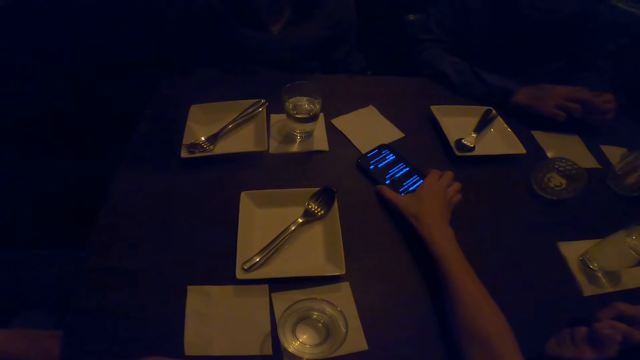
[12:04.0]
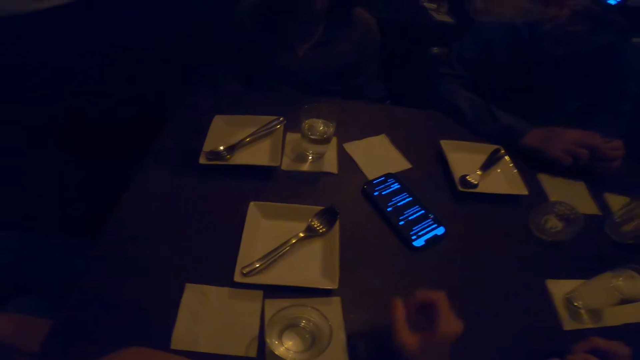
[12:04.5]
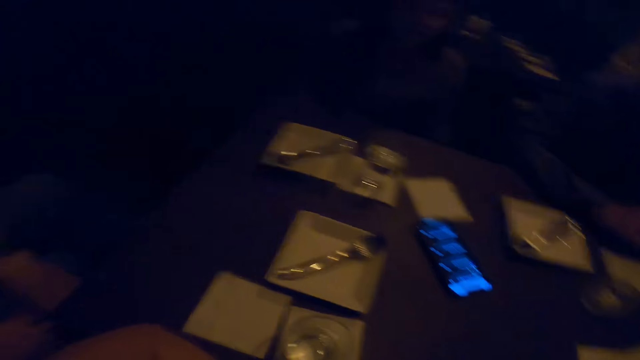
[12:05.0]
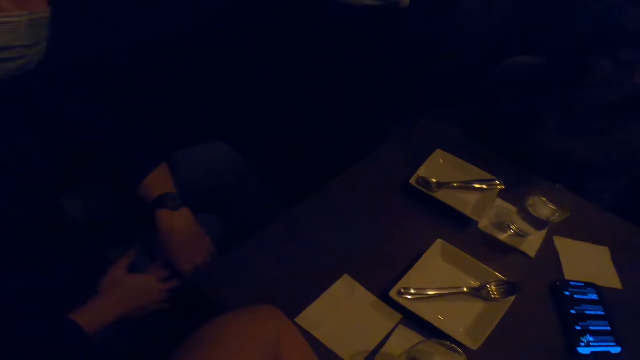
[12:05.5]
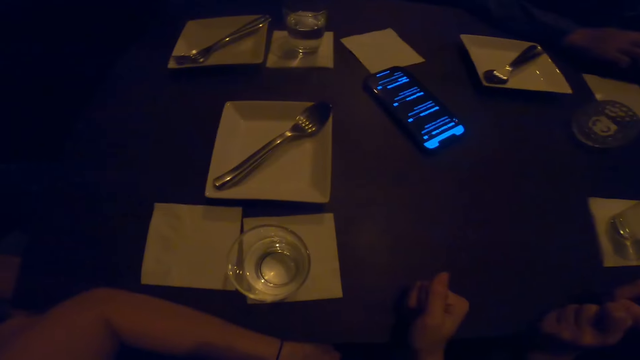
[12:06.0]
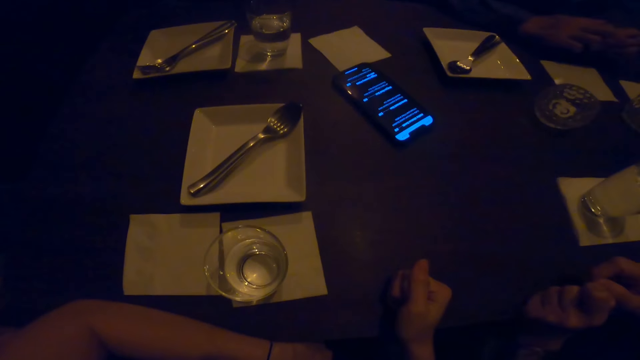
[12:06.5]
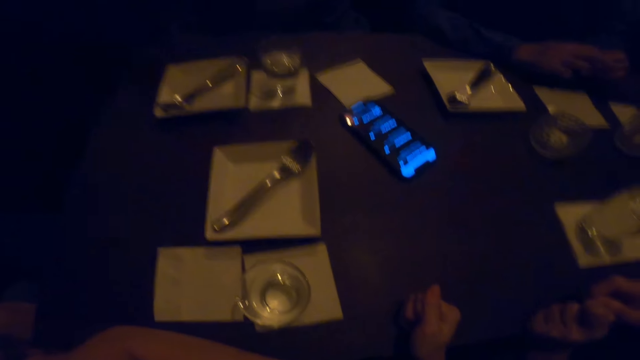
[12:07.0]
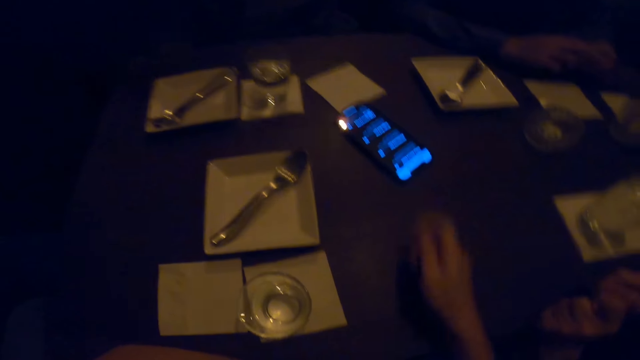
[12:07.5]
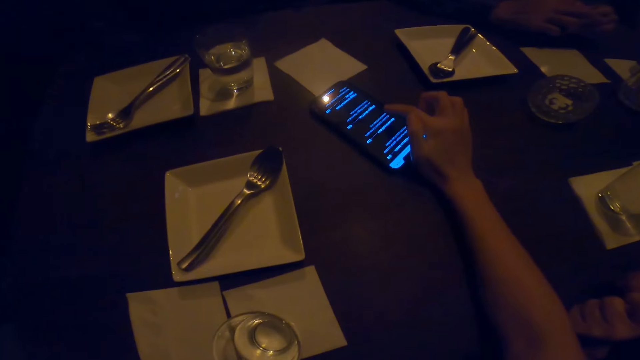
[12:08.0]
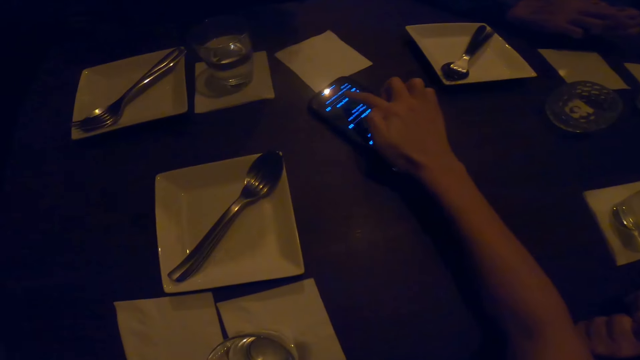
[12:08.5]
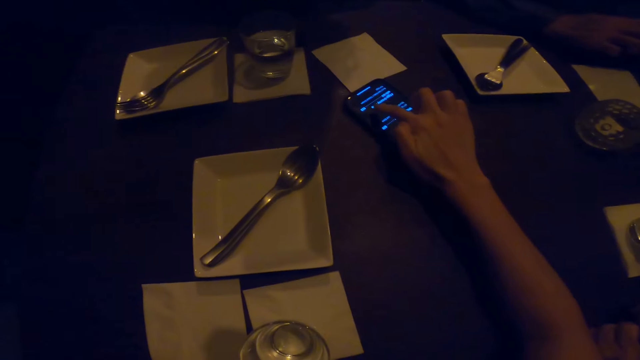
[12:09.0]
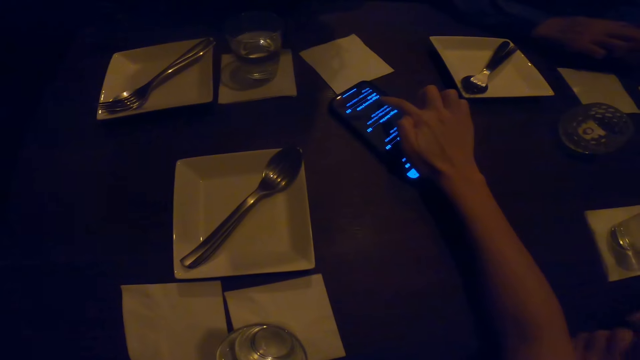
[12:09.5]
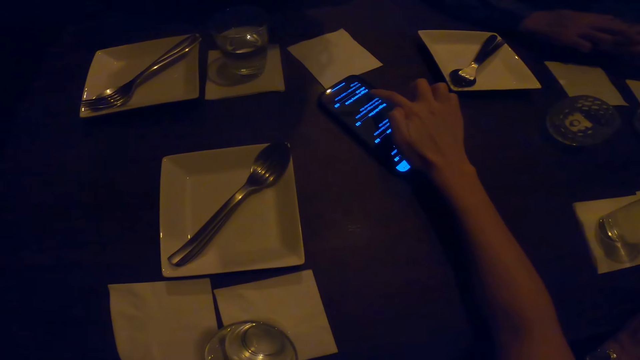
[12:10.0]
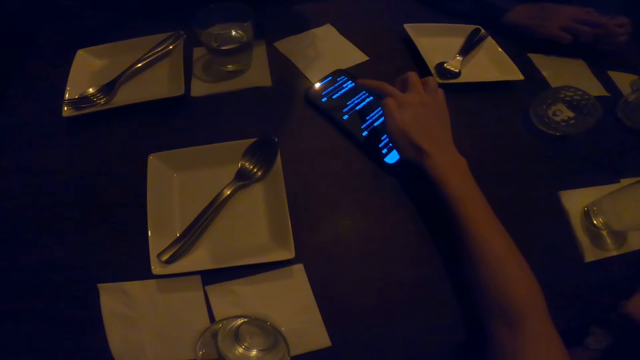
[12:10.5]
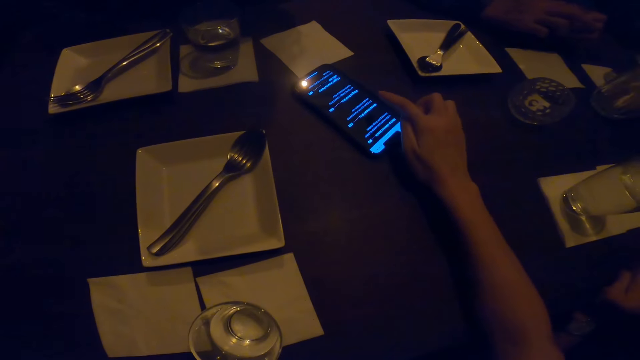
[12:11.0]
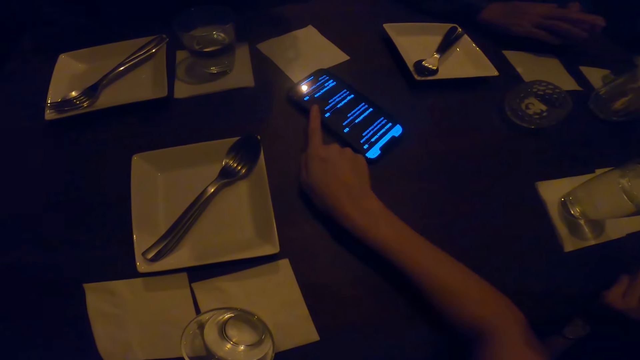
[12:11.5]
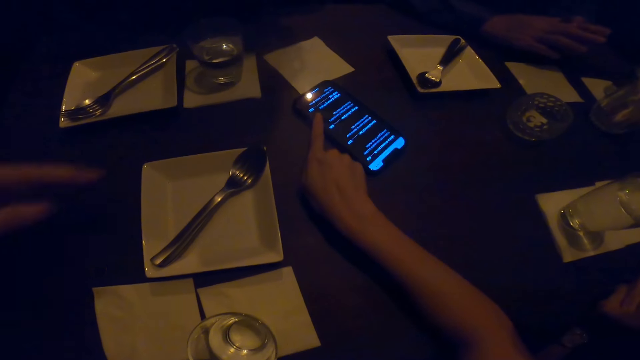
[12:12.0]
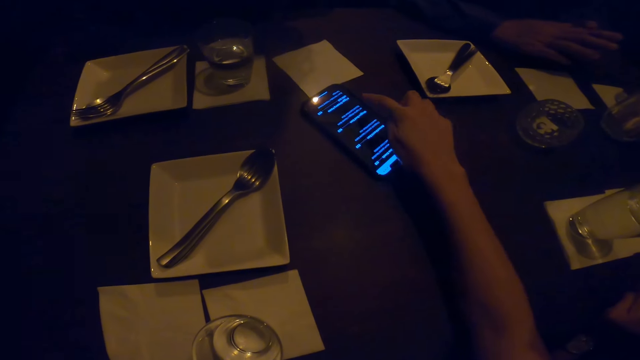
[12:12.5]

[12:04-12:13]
The camera wearer looks around the table. They scroll the phone.

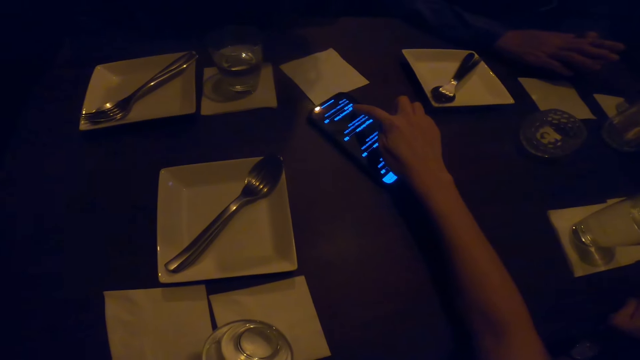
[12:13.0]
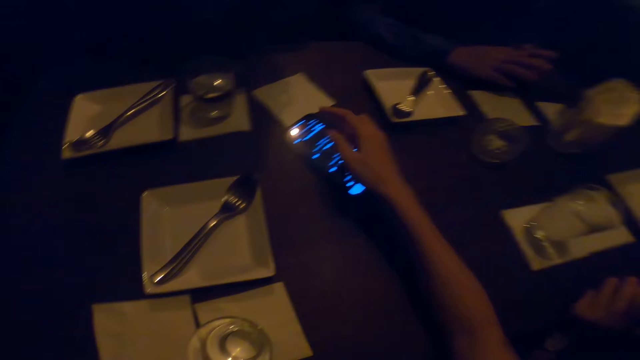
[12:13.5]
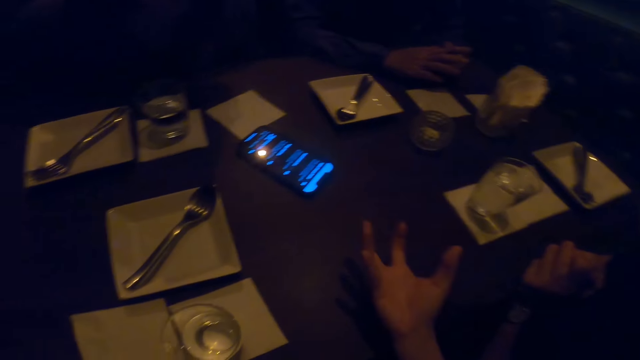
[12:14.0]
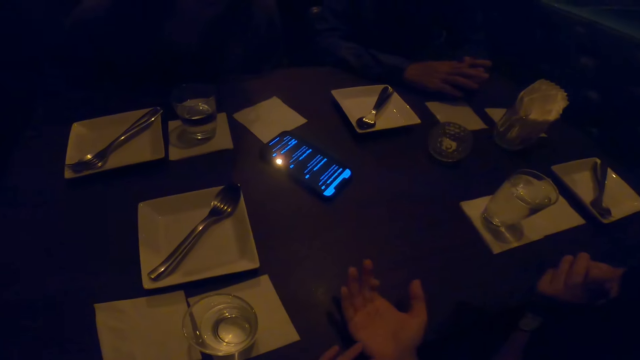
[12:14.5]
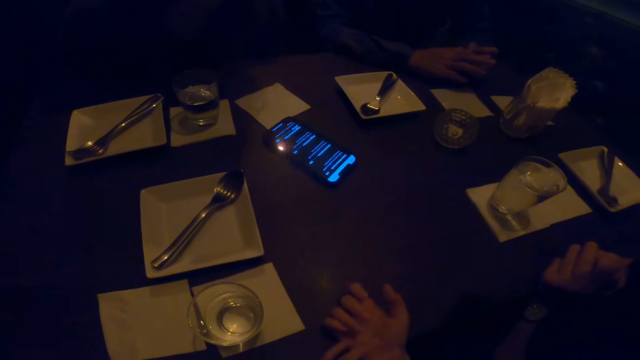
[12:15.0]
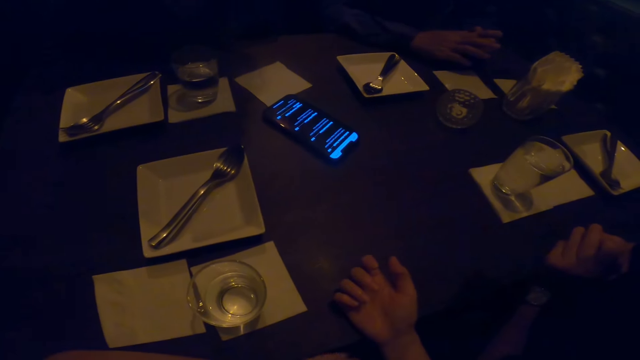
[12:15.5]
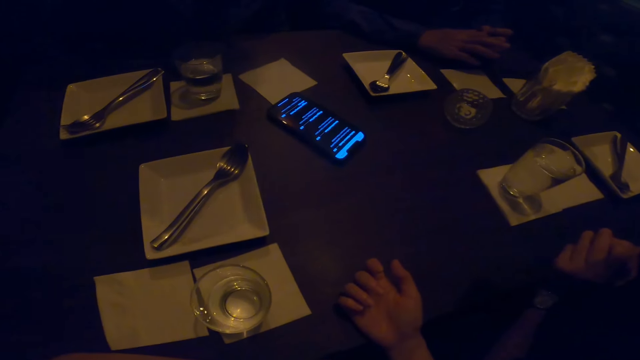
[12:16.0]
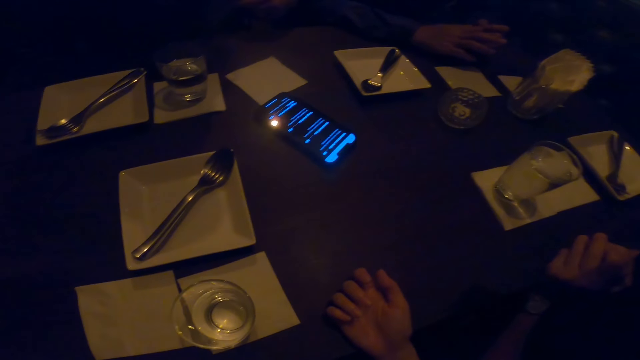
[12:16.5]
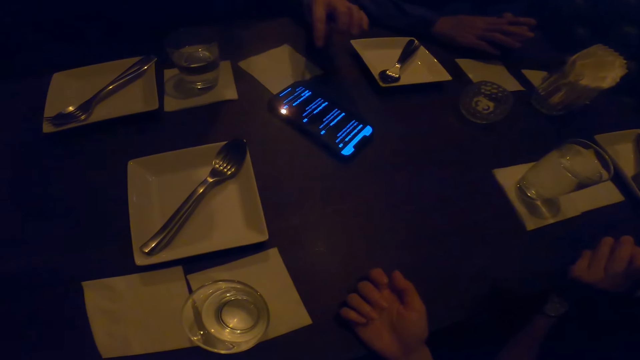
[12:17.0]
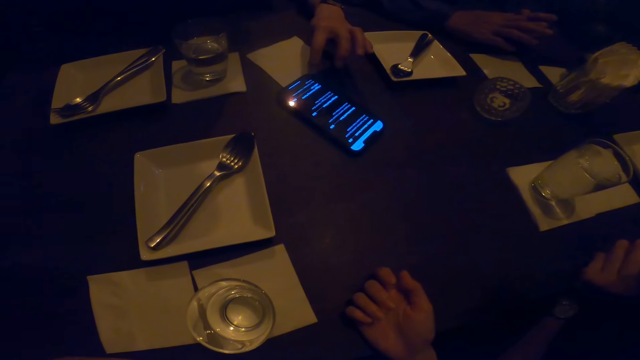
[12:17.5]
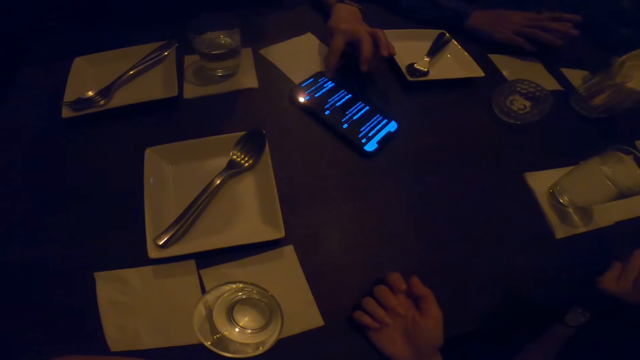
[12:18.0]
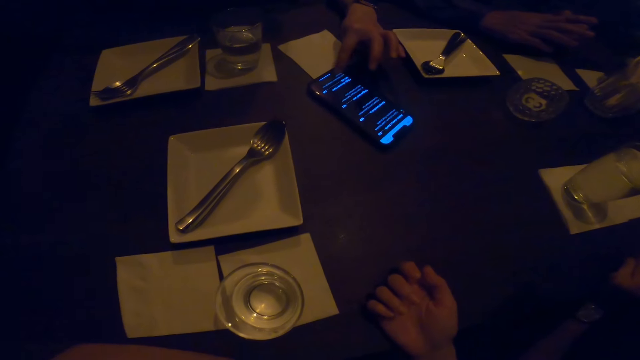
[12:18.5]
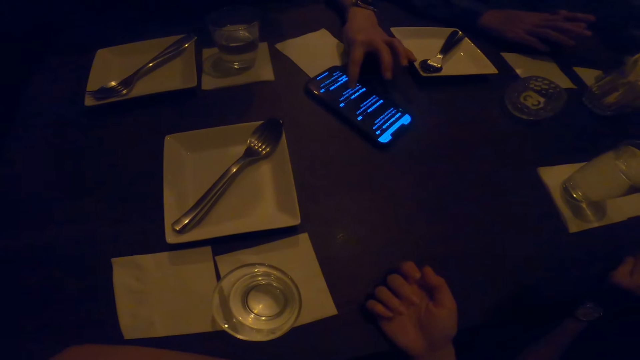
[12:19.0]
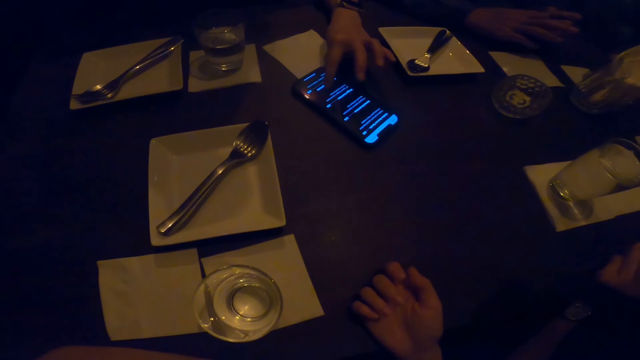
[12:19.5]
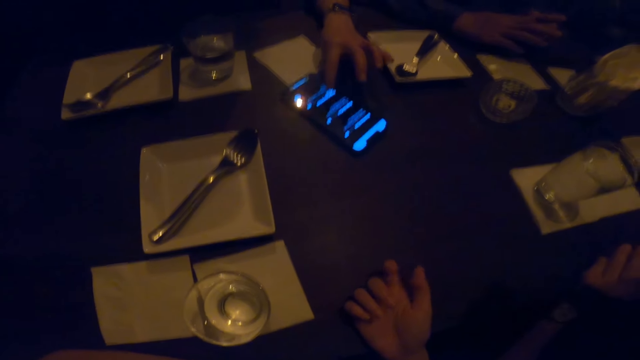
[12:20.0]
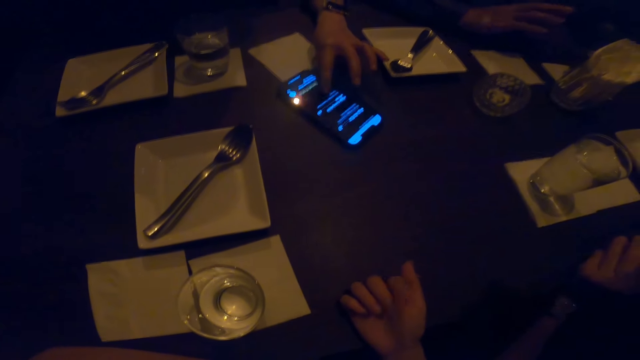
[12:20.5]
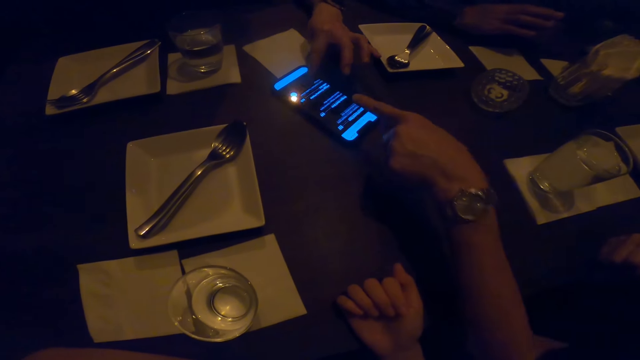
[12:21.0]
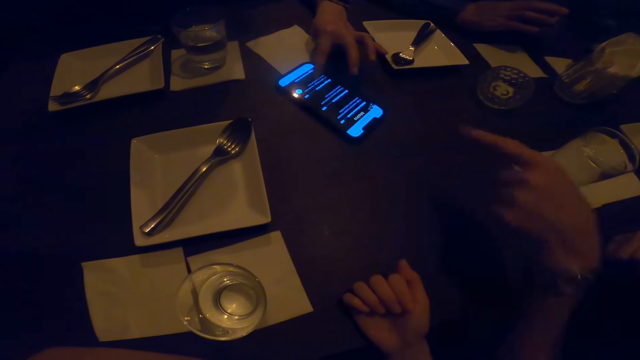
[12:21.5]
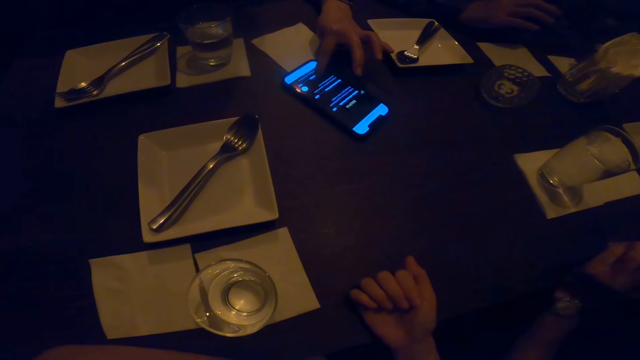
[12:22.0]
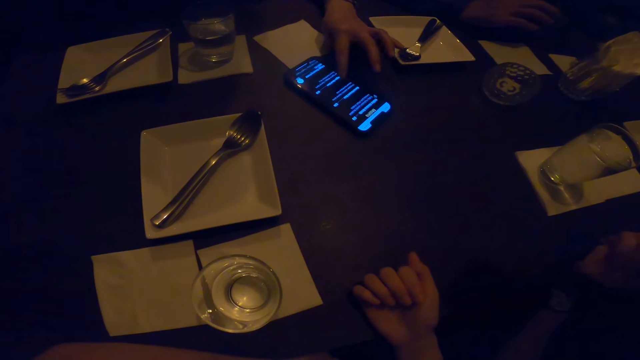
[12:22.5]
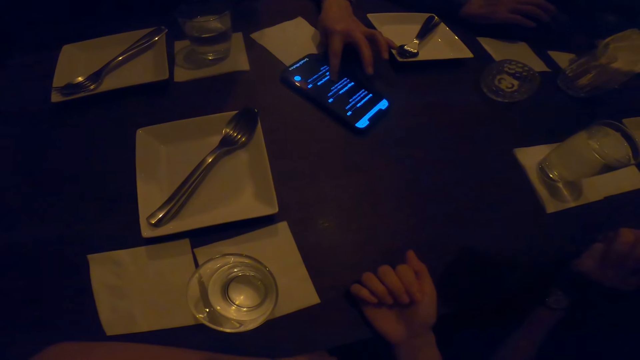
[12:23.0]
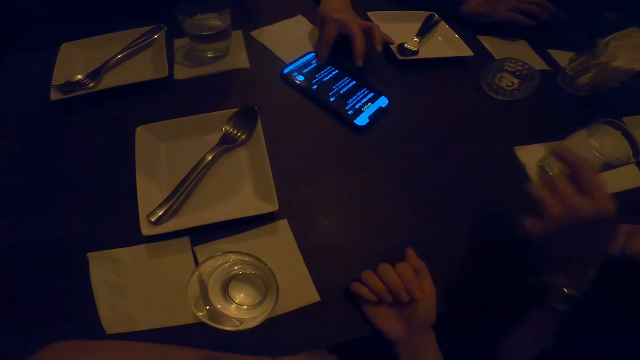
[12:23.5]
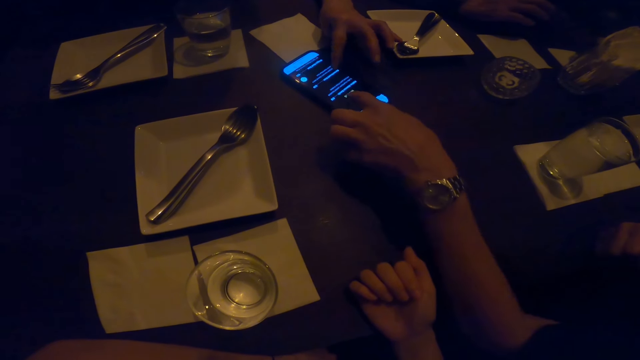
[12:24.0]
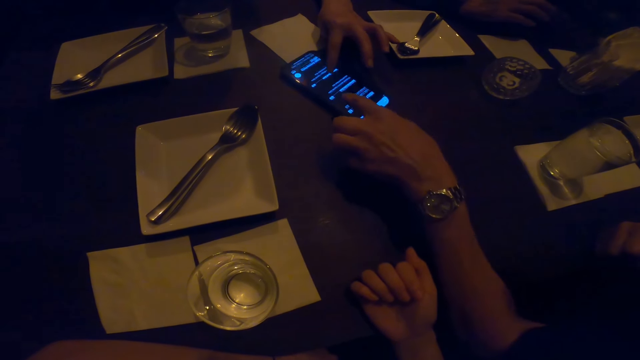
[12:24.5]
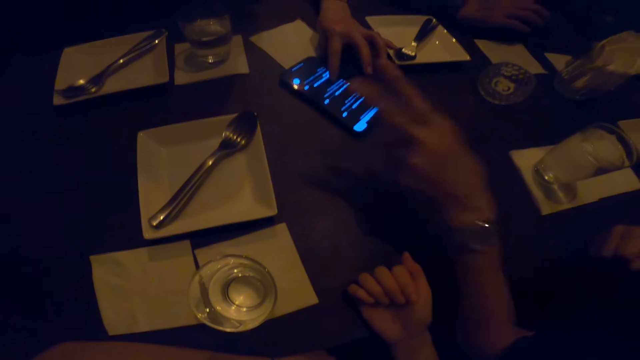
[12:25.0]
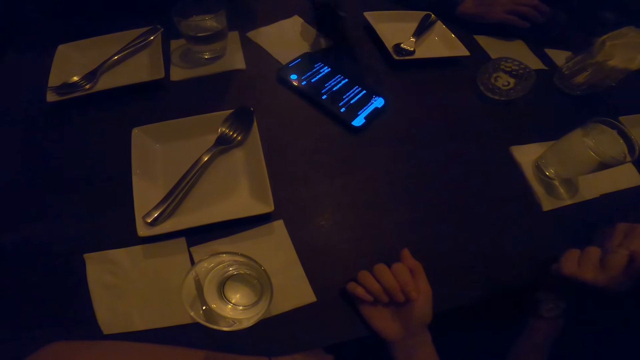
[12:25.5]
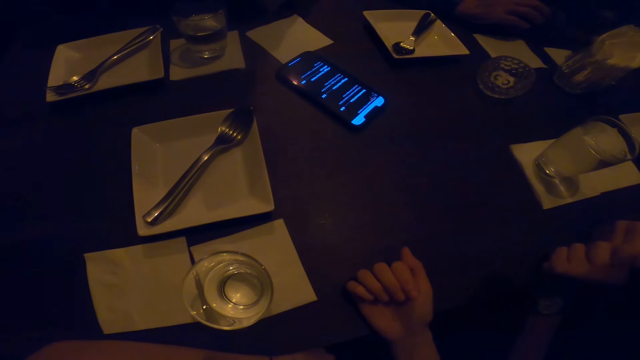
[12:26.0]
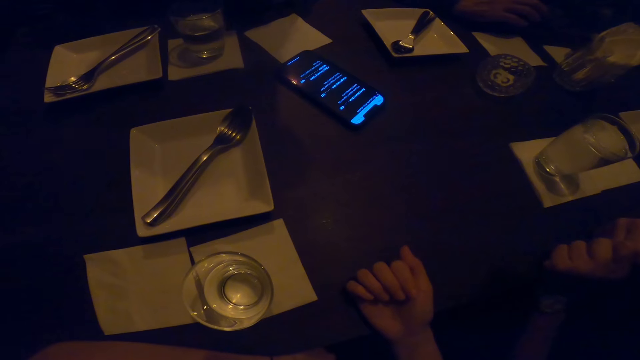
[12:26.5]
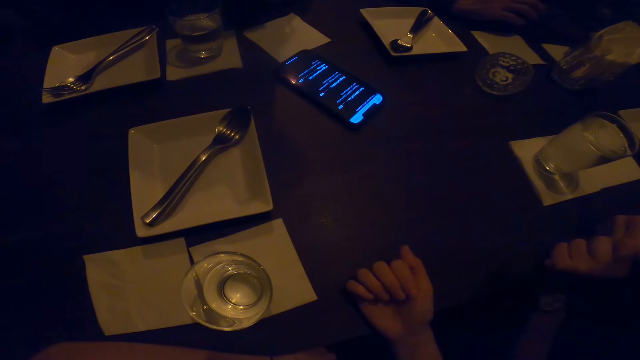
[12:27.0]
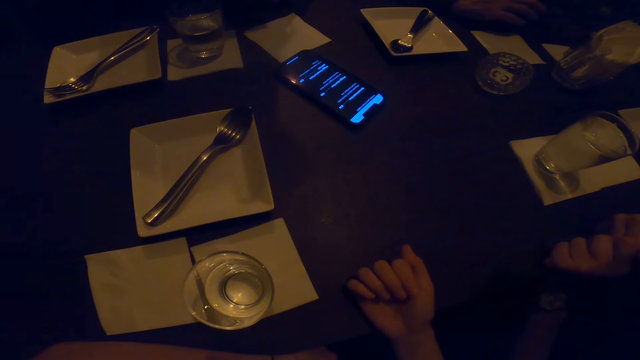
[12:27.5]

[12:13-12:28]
The camera wearer looks around the table. A man scrolls the phone. Another man points at the phone. The first man scrolls the phone. The other man scrolls the phone. The camera wearer looks at the phone.
